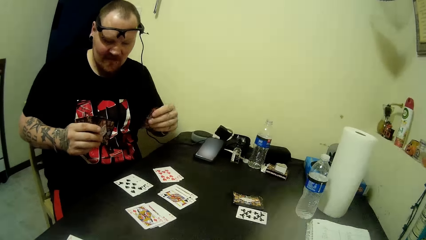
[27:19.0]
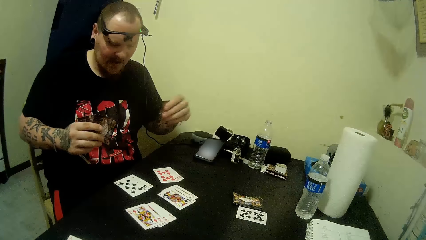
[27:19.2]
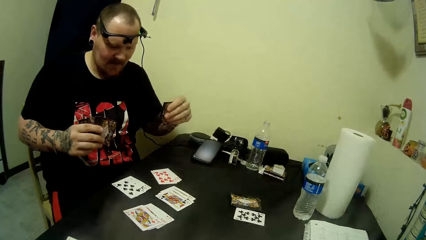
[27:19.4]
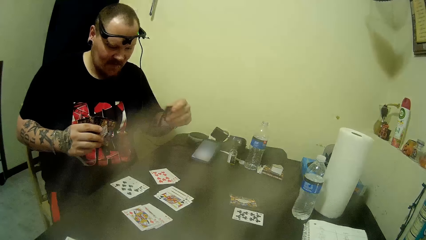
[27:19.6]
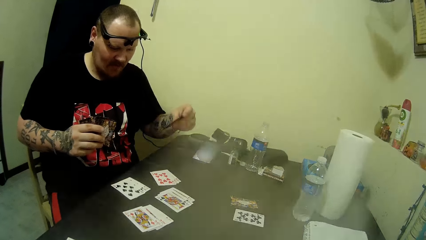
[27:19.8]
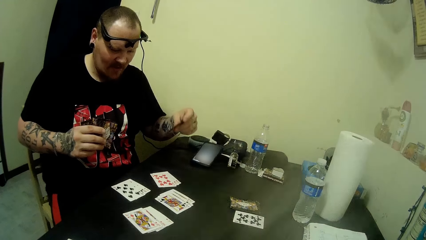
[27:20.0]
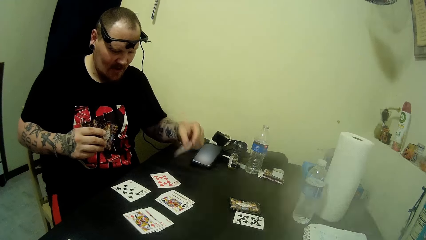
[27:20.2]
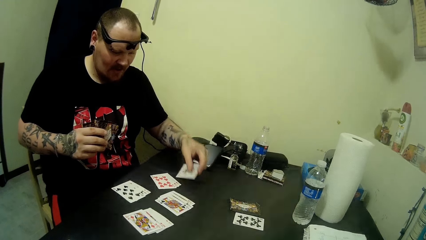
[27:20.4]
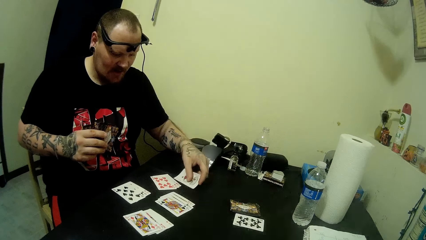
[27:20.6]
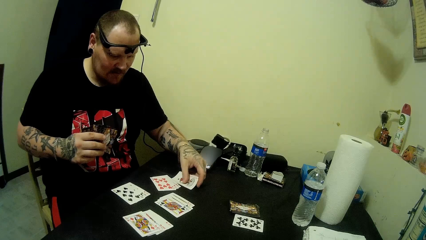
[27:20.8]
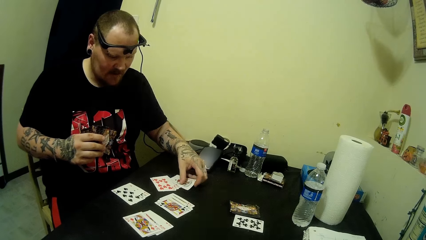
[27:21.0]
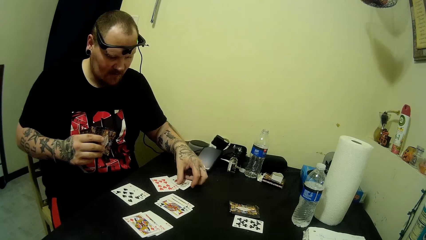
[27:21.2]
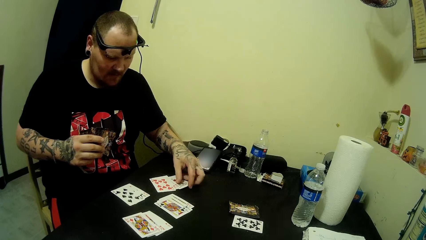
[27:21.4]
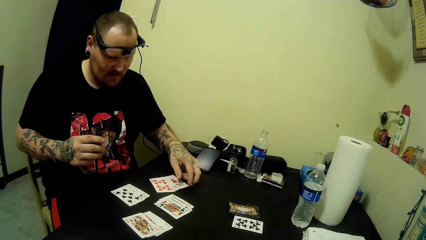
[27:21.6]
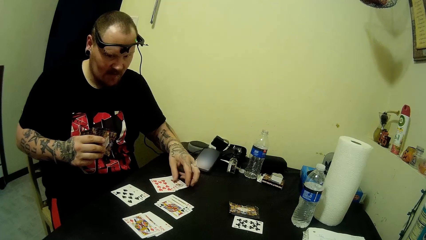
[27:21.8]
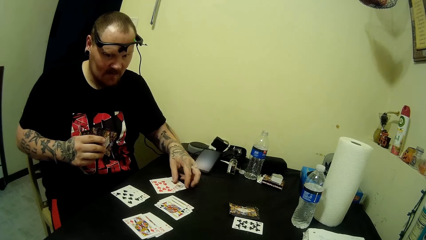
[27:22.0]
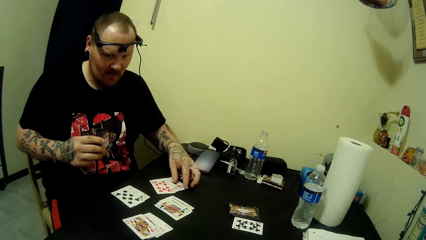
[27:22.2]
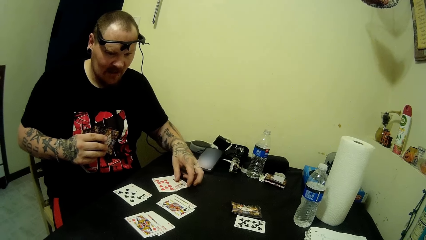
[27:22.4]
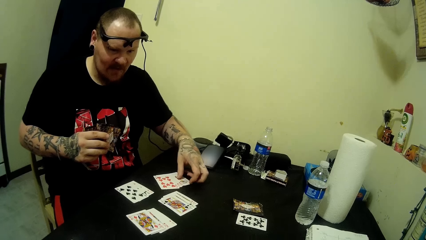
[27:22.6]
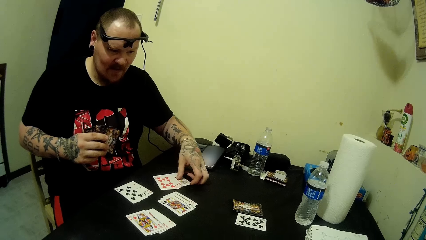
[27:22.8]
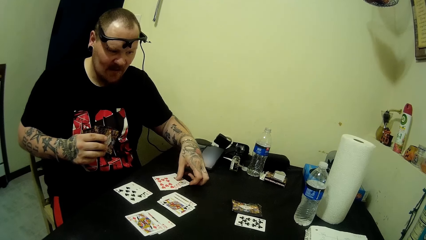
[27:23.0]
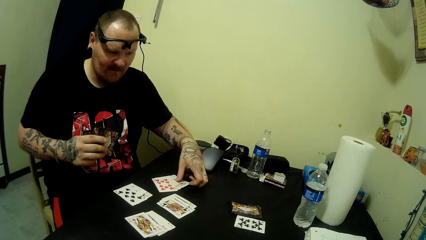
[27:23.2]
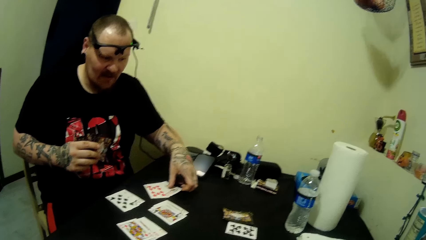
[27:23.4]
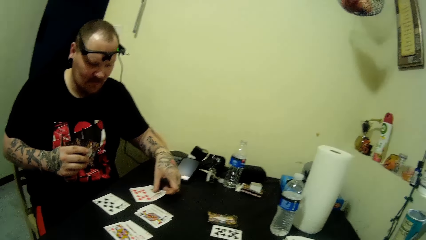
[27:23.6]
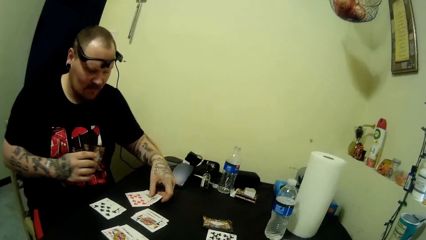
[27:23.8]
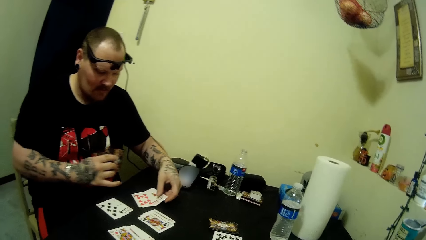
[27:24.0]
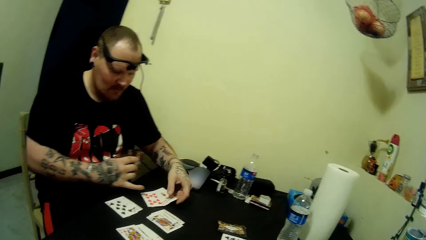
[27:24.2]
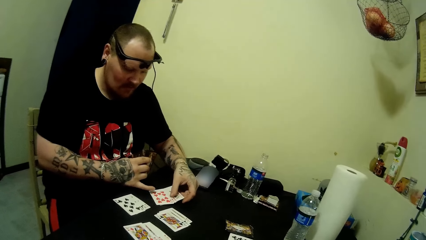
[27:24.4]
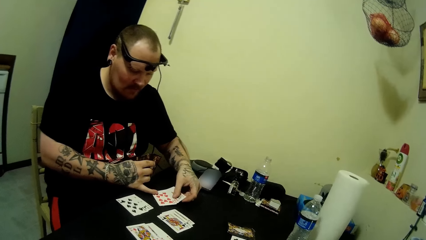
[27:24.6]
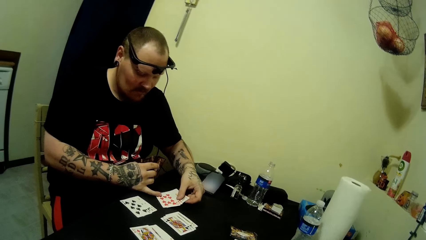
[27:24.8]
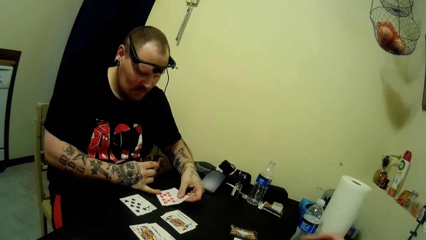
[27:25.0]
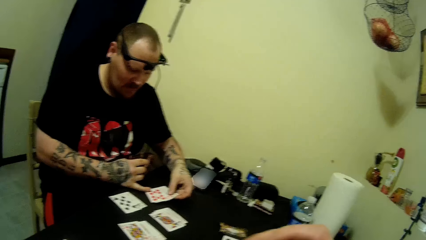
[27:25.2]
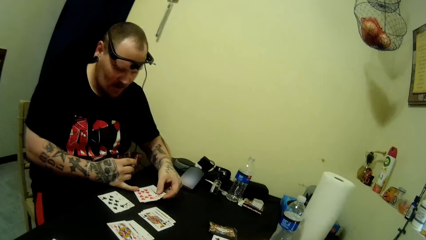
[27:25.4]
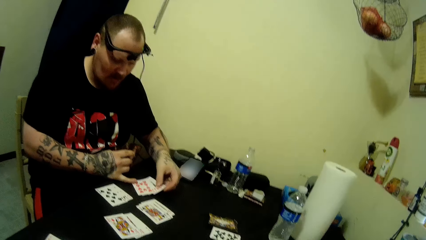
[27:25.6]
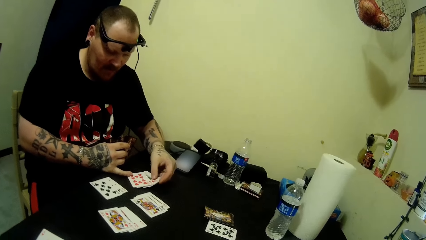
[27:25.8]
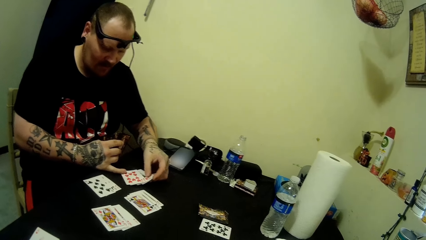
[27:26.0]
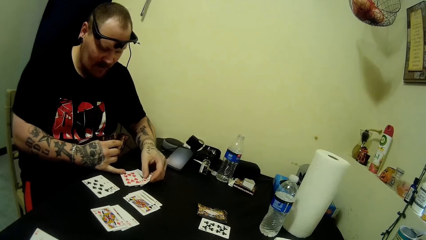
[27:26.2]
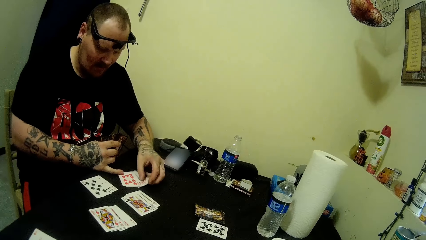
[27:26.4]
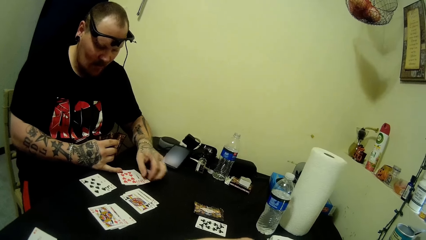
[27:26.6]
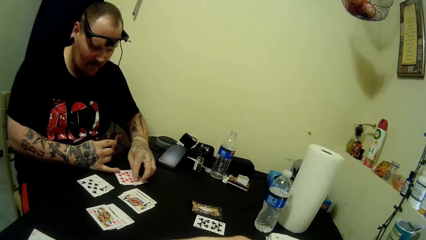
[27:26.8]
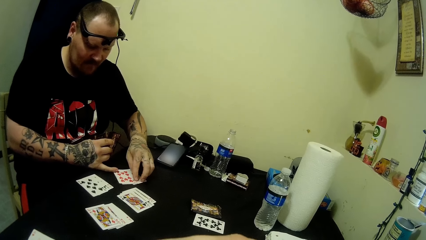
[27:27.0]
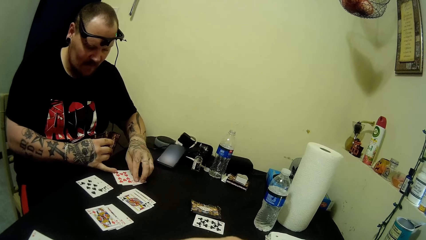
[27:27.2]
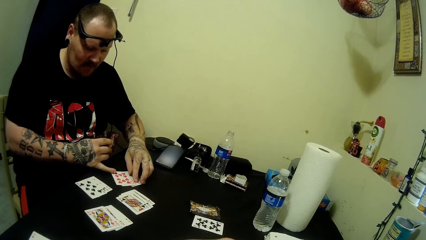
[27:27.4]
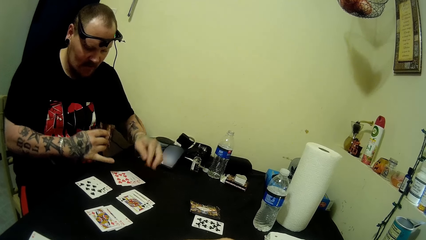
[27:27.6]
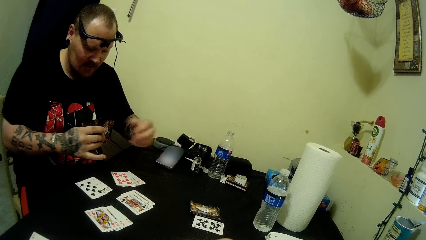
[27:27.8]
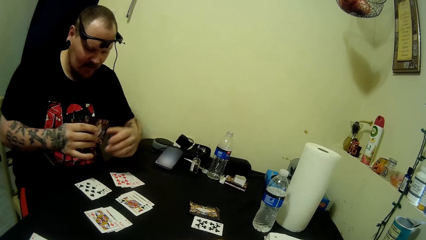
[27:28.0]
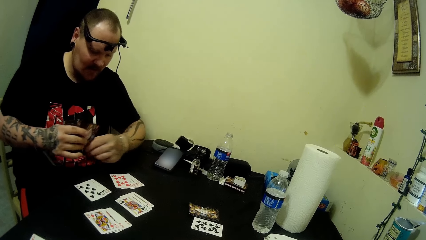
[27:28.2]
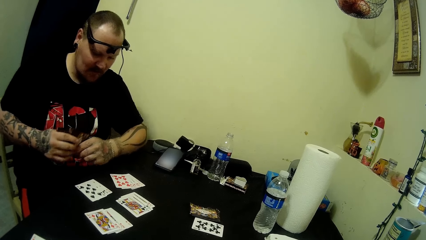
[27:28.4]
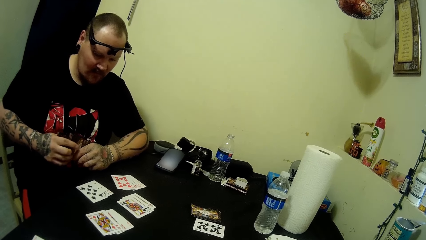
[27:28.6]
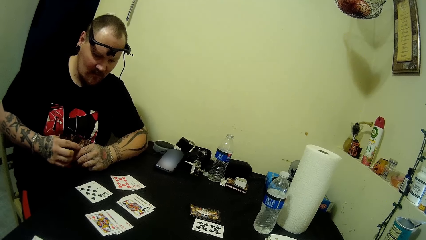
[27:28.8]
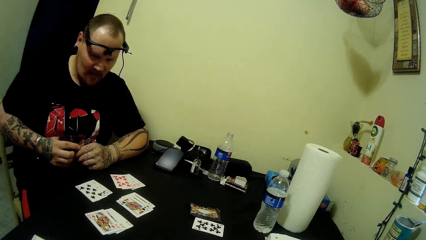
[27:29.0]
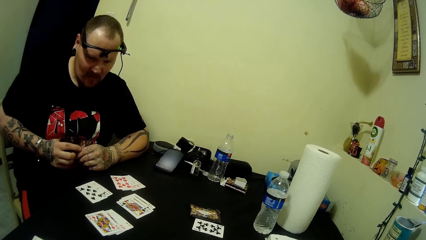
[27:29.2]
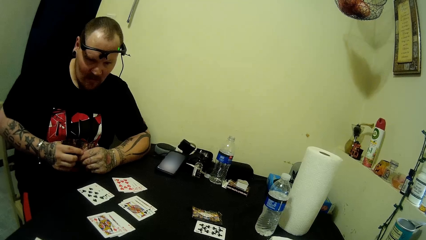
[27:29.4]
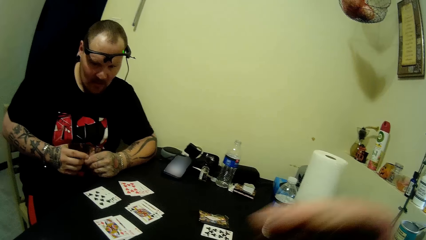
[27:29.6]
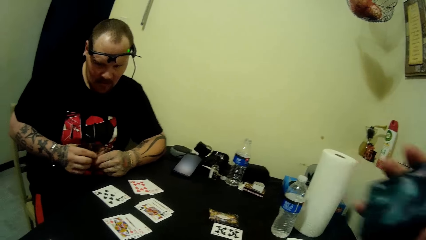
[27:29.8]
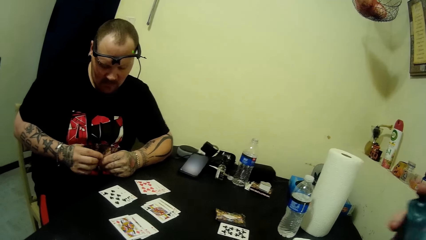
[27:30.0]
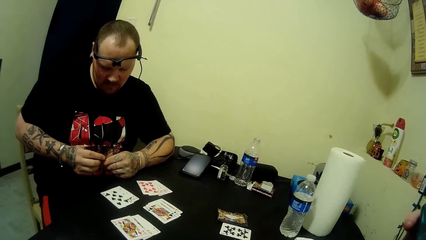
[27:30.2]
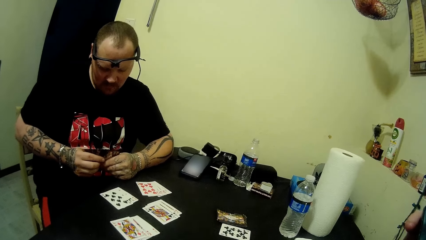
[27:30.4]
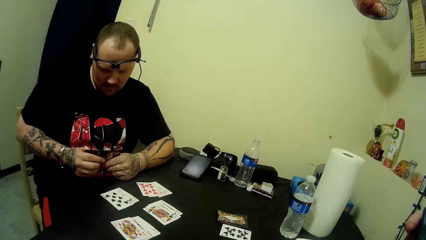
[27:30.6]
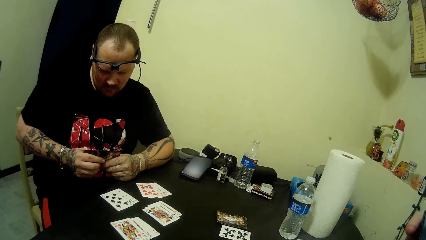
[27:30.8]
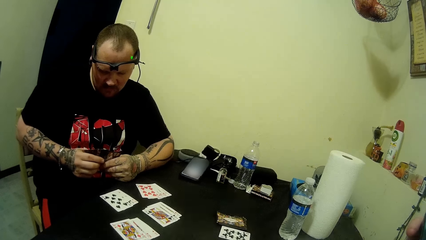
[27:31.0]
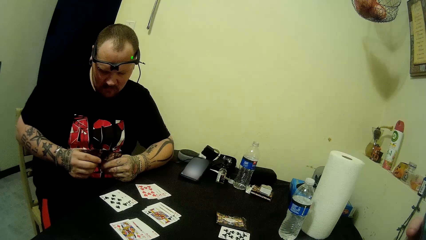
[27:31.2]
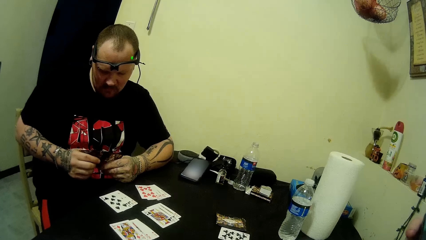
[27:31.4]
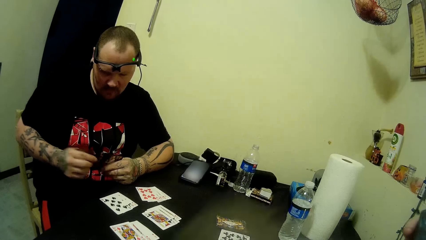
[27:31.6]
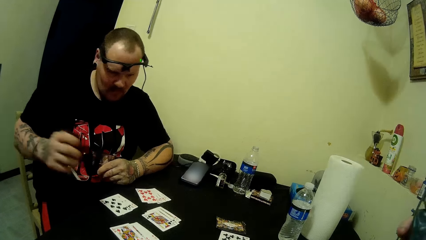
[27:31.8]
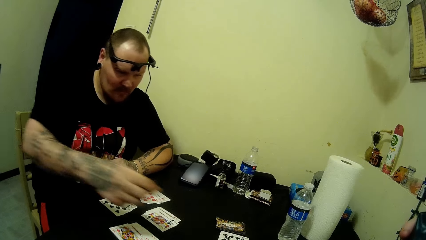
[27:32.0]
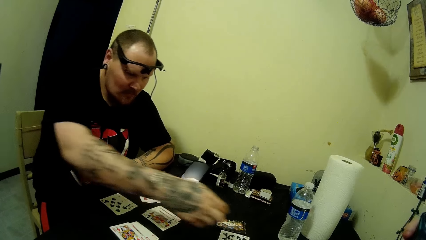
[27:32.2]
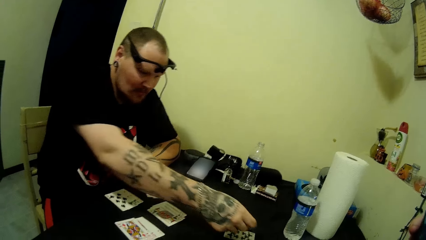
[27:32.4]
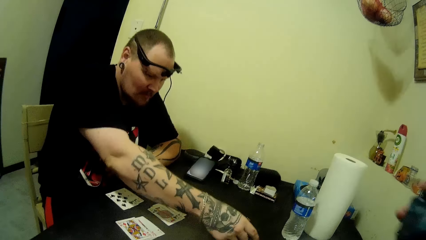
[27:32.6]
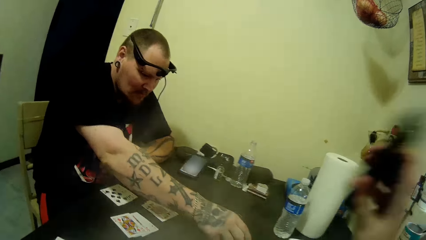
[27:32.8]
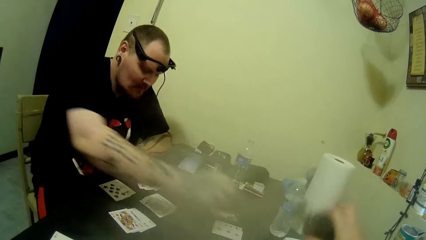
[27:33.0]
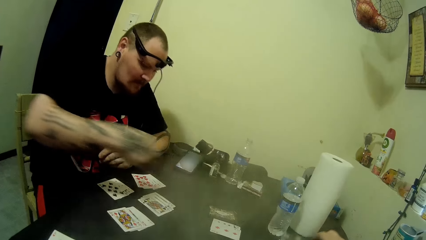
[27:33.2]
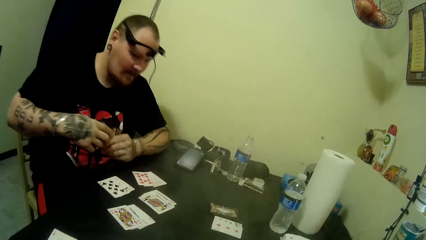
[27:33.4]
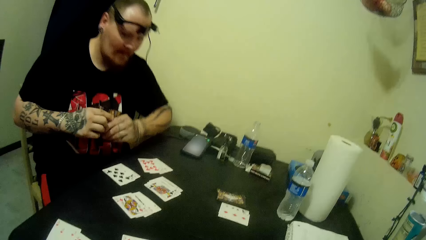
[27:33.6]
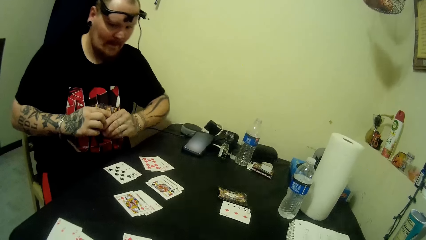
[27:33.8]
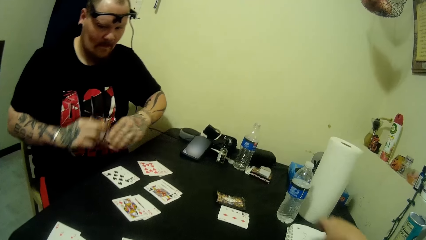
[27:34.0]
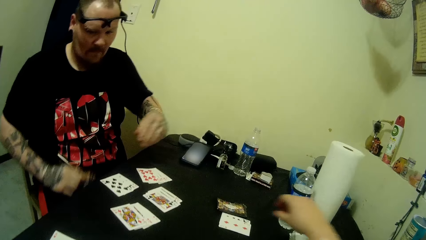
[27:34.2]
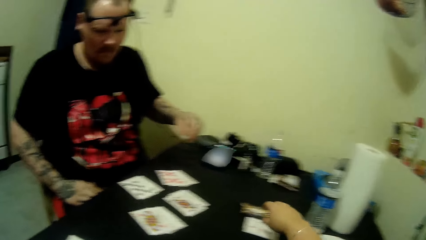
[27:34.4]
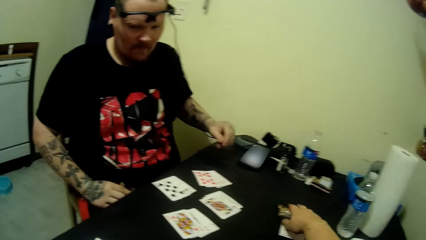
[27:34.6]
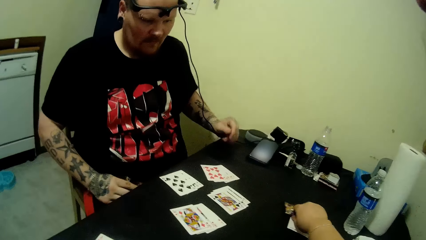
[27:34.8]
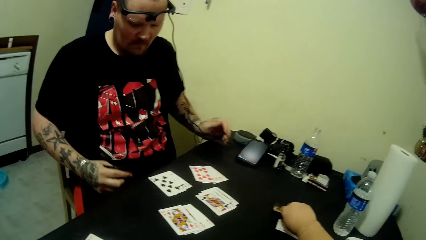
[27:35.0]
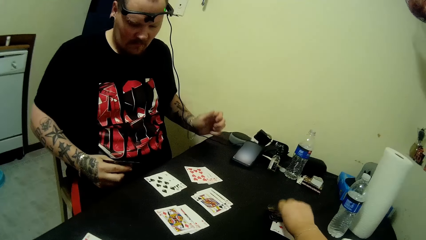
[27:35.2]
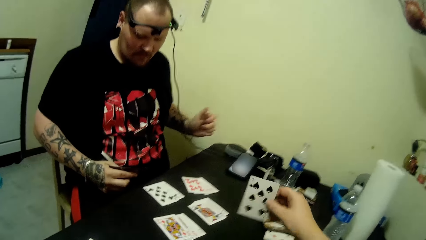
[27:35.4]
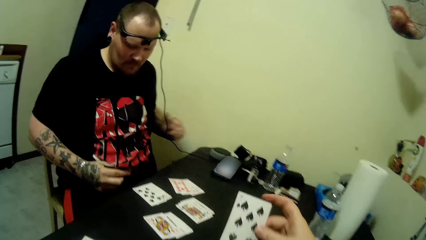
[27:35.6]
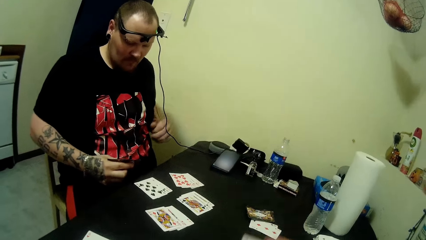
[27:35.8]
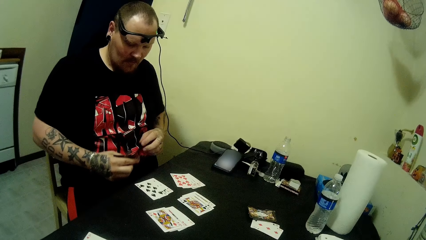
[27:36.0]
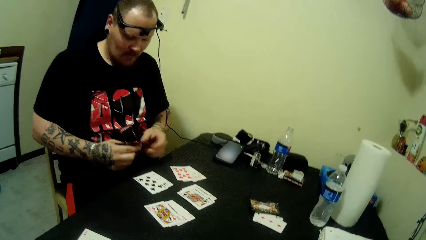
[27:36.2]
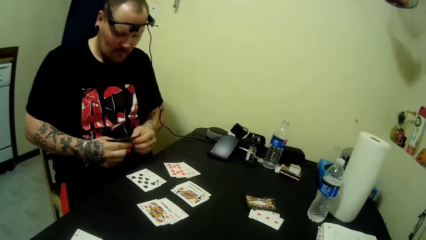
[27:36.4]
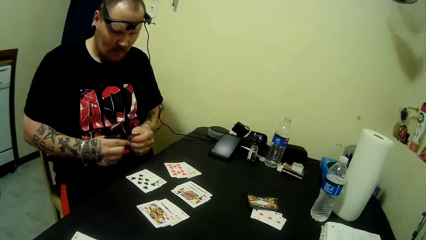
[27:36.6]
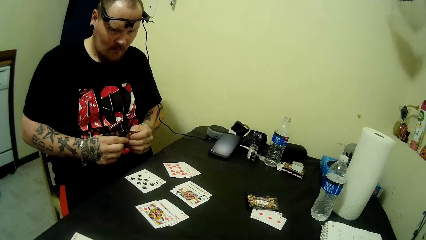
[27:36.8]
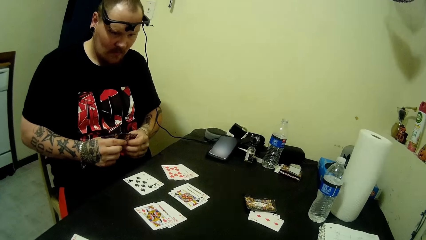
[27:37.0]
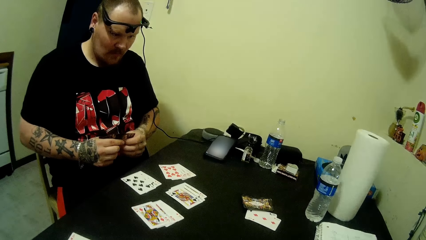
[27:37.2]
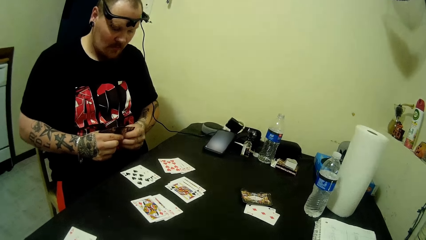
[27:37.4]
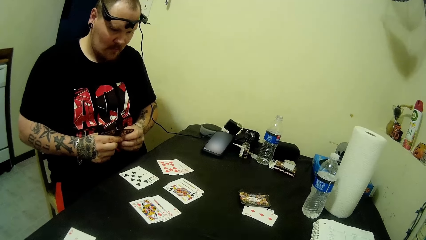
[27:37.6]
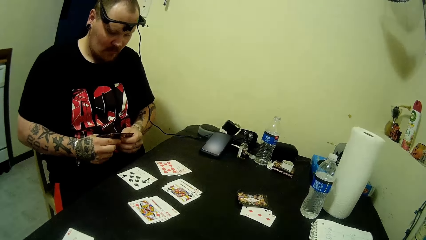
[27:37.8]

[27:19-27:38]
The camera wearer talks with a man. The man places the card on the table. The man interacts with the camera wearer. The camera wearer lifts her hand. The man places the card on the table. The camera wearer drops her hand. She picks a card from the table.
